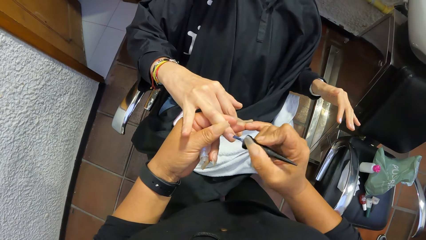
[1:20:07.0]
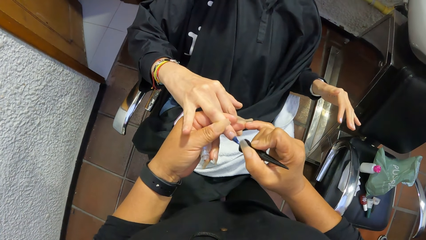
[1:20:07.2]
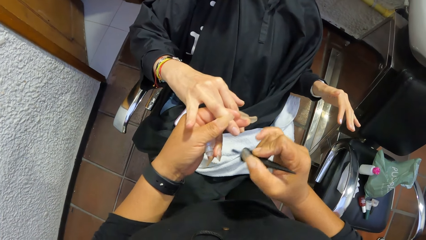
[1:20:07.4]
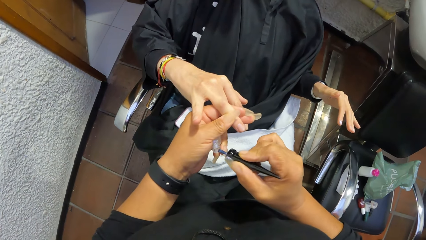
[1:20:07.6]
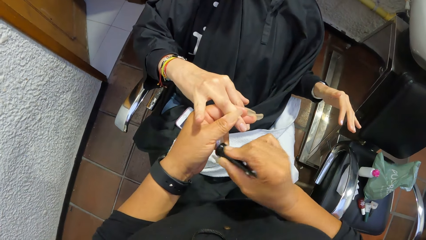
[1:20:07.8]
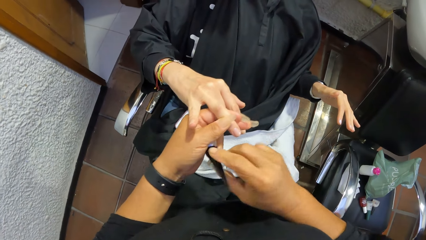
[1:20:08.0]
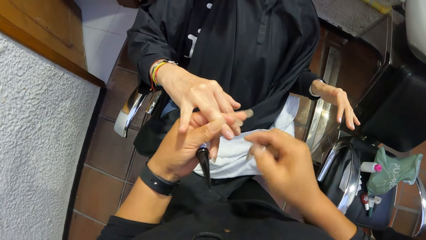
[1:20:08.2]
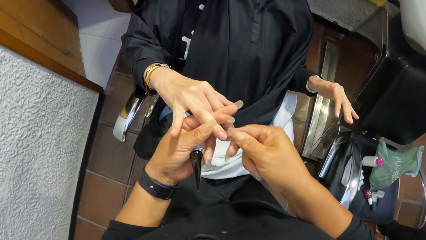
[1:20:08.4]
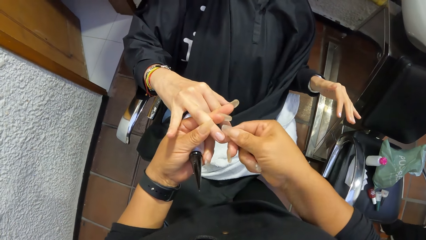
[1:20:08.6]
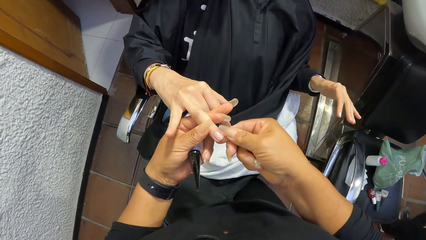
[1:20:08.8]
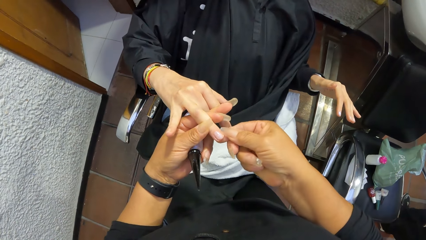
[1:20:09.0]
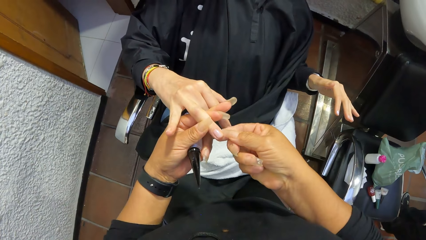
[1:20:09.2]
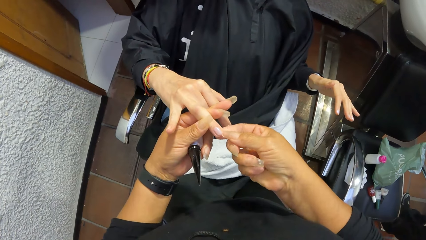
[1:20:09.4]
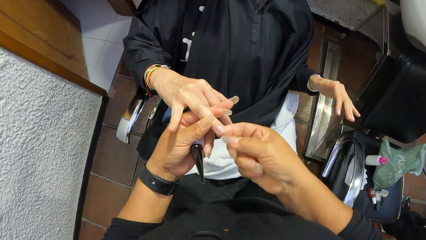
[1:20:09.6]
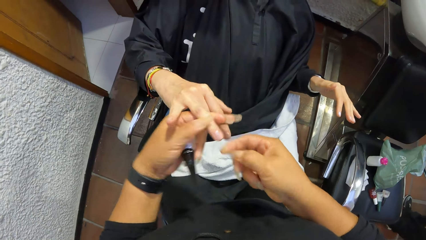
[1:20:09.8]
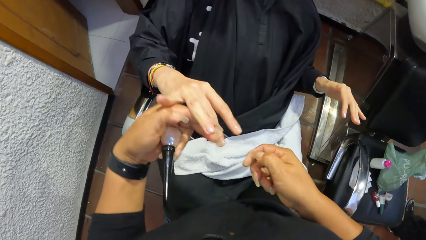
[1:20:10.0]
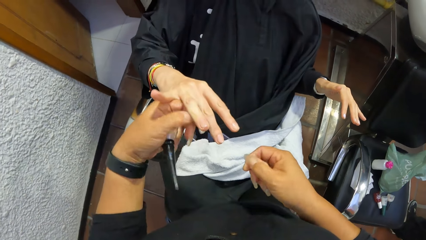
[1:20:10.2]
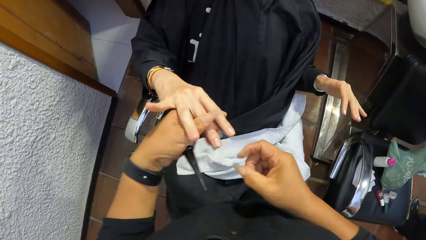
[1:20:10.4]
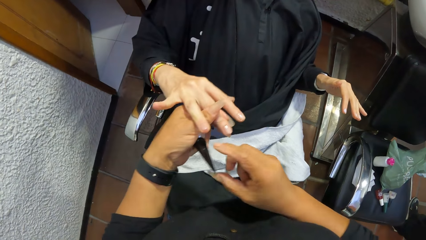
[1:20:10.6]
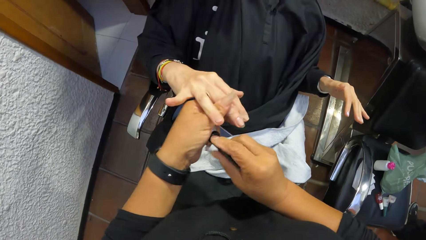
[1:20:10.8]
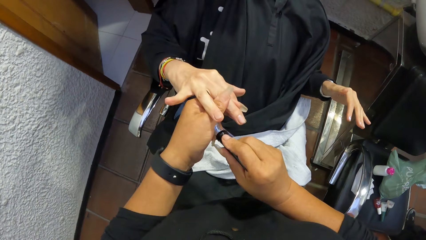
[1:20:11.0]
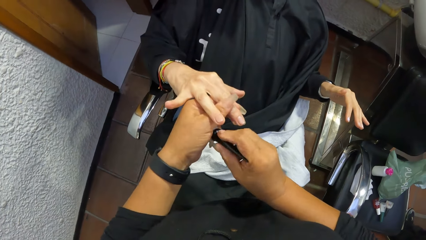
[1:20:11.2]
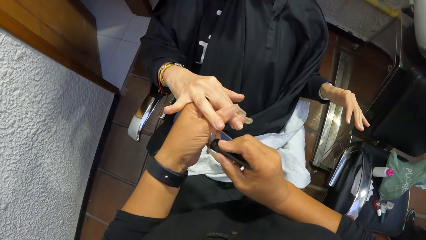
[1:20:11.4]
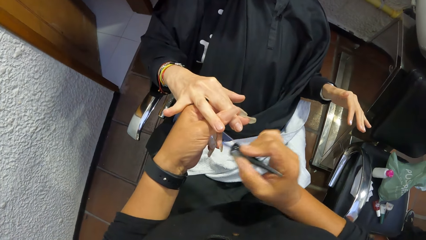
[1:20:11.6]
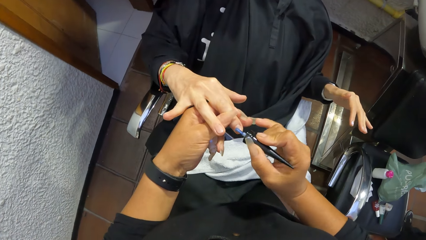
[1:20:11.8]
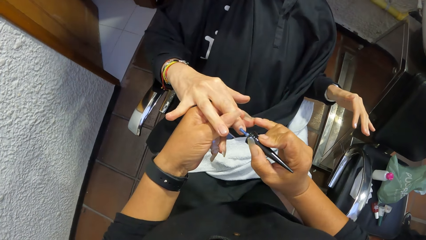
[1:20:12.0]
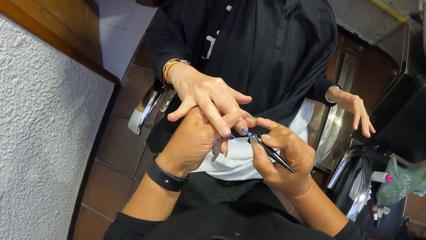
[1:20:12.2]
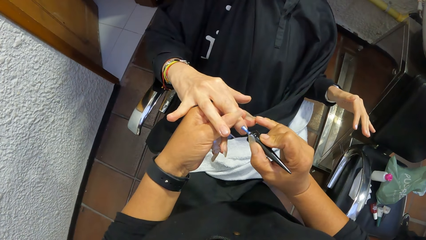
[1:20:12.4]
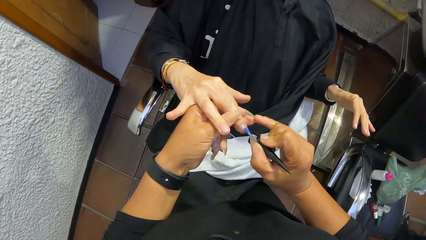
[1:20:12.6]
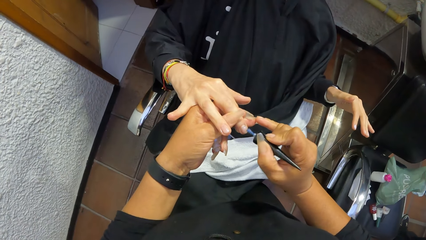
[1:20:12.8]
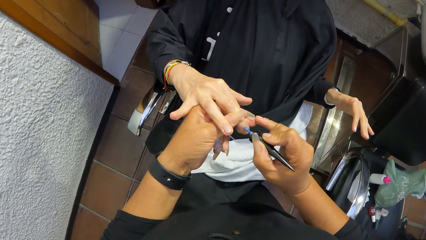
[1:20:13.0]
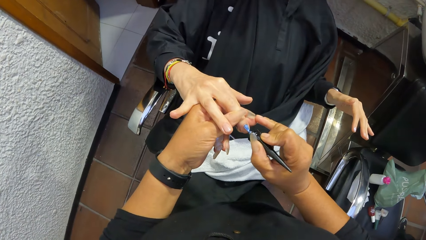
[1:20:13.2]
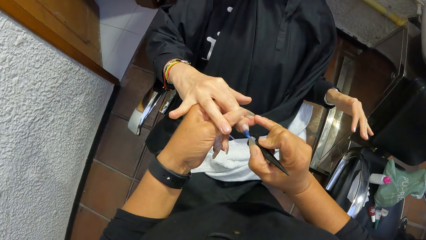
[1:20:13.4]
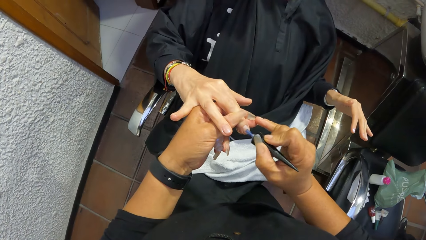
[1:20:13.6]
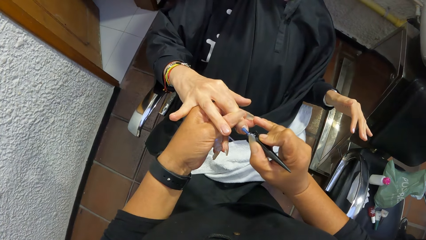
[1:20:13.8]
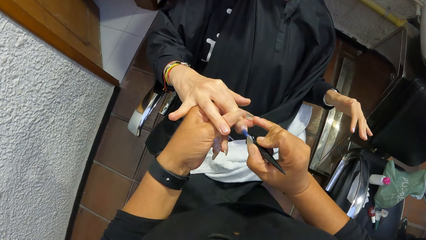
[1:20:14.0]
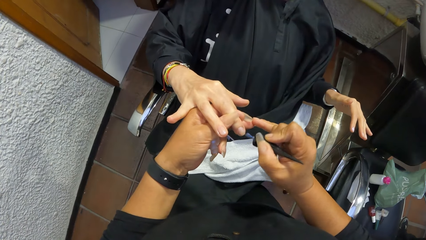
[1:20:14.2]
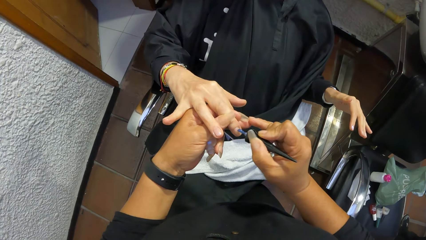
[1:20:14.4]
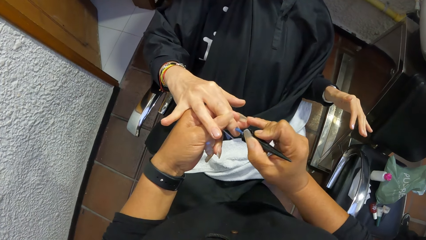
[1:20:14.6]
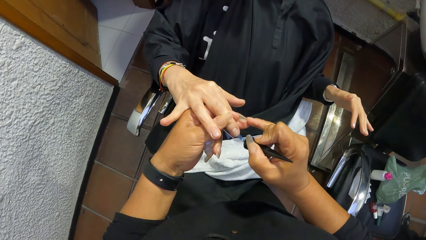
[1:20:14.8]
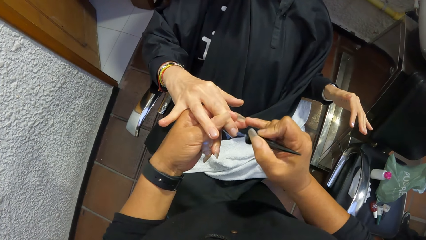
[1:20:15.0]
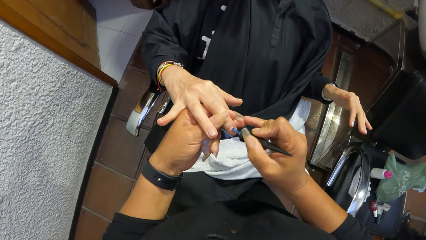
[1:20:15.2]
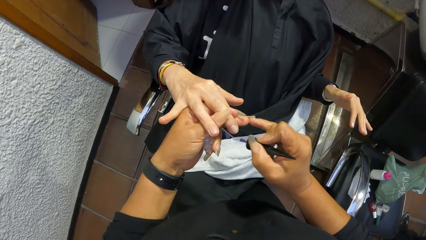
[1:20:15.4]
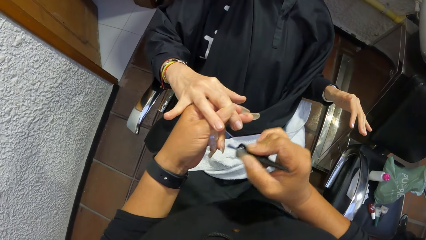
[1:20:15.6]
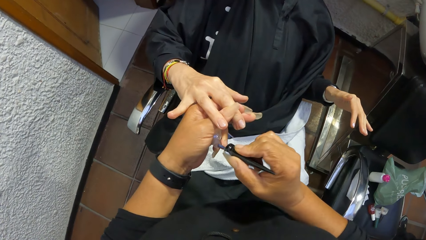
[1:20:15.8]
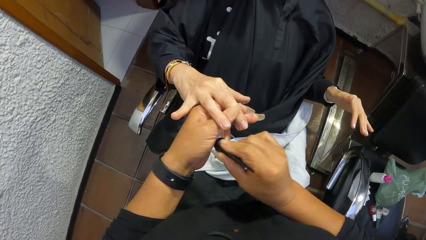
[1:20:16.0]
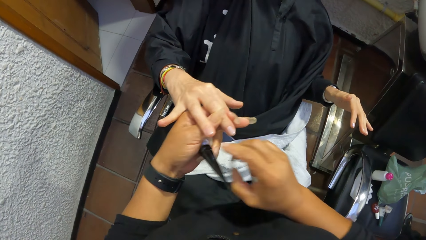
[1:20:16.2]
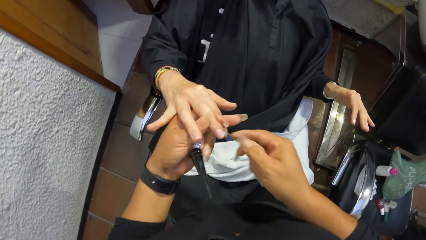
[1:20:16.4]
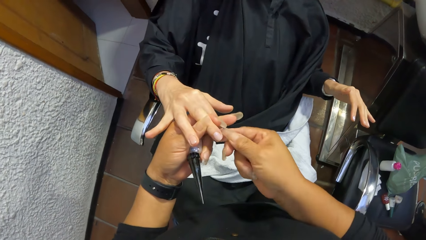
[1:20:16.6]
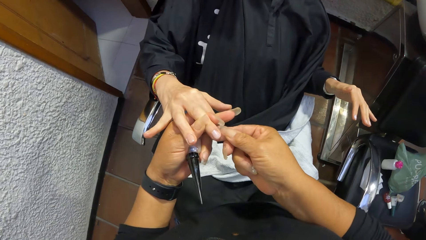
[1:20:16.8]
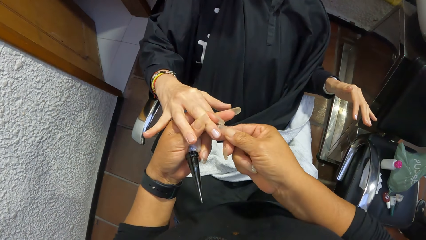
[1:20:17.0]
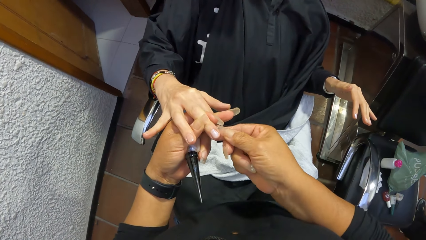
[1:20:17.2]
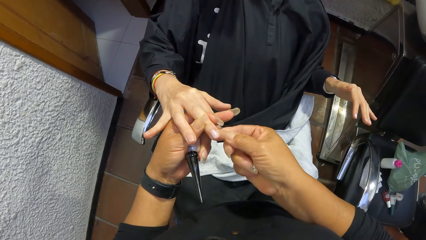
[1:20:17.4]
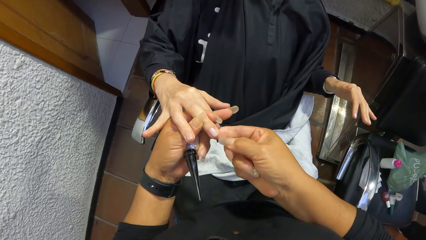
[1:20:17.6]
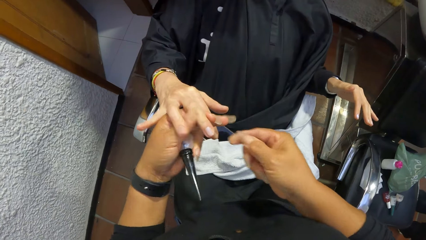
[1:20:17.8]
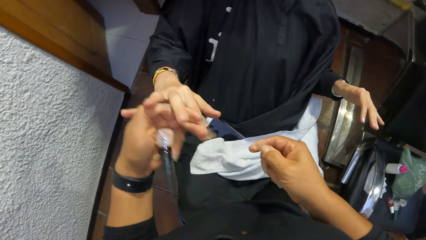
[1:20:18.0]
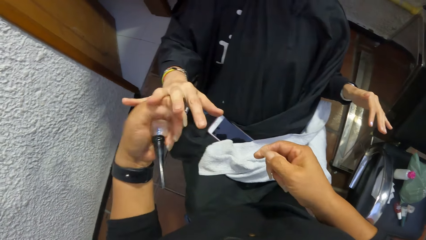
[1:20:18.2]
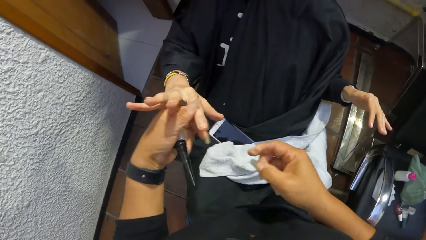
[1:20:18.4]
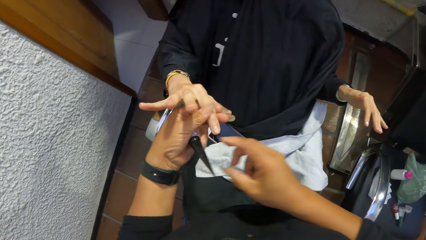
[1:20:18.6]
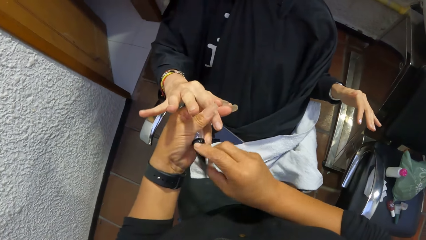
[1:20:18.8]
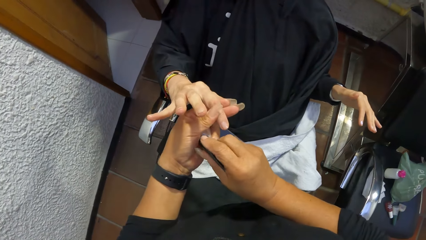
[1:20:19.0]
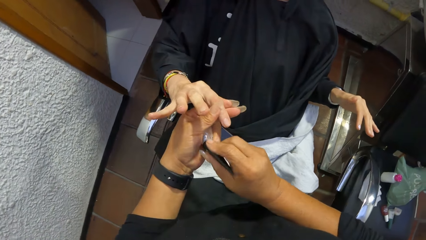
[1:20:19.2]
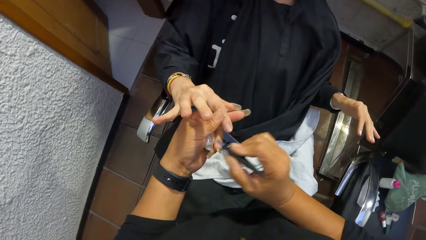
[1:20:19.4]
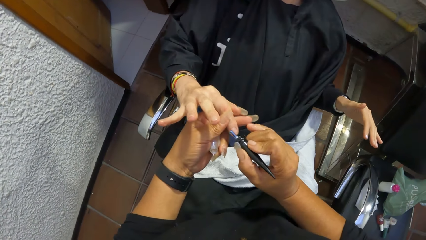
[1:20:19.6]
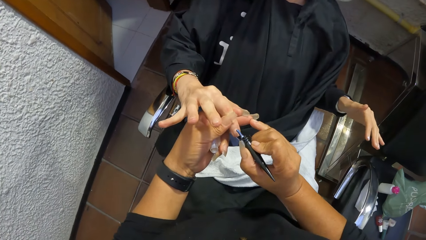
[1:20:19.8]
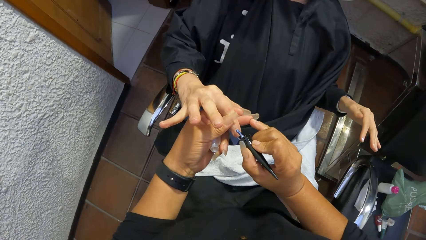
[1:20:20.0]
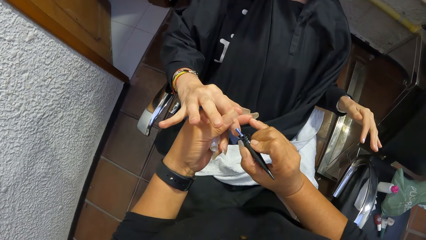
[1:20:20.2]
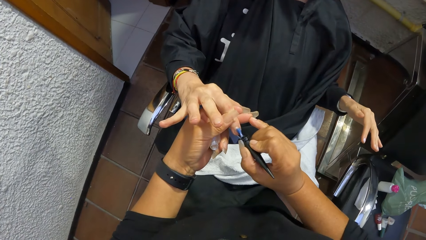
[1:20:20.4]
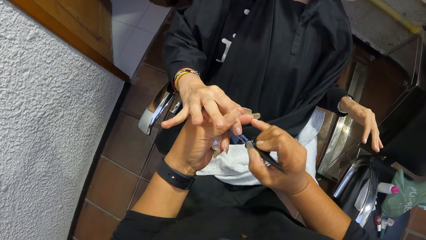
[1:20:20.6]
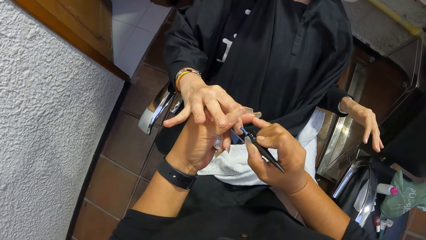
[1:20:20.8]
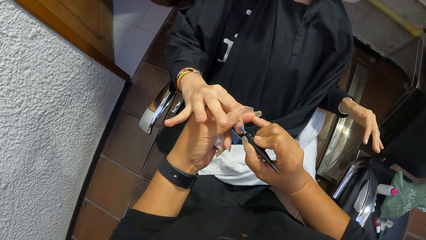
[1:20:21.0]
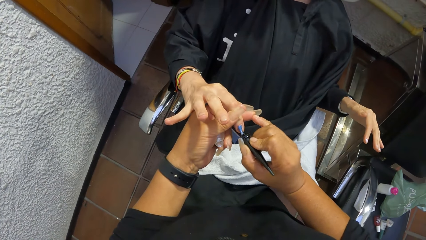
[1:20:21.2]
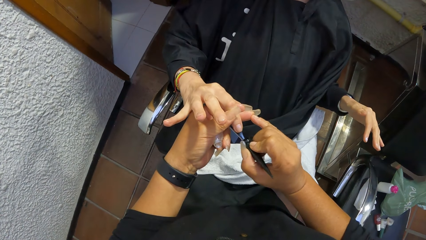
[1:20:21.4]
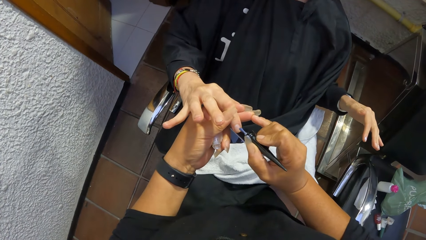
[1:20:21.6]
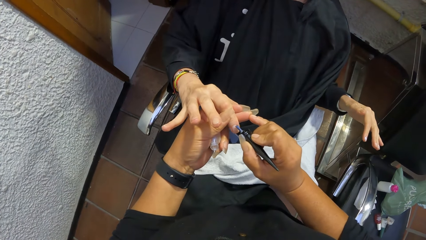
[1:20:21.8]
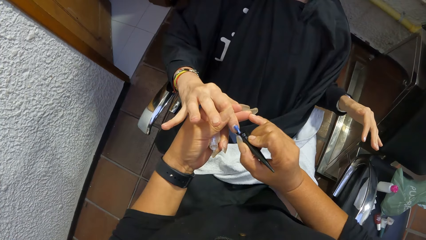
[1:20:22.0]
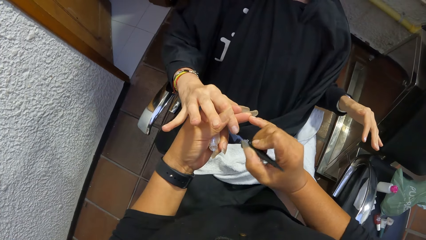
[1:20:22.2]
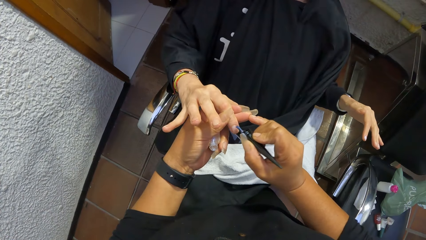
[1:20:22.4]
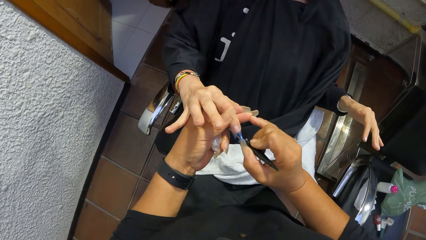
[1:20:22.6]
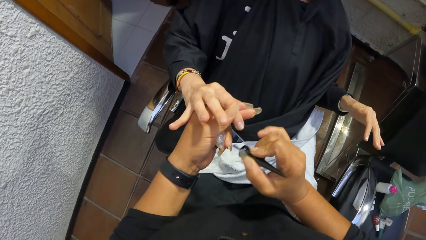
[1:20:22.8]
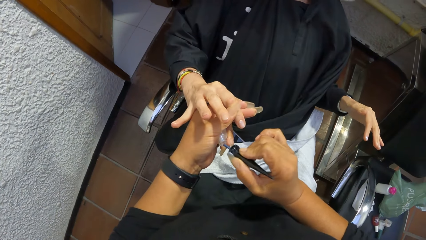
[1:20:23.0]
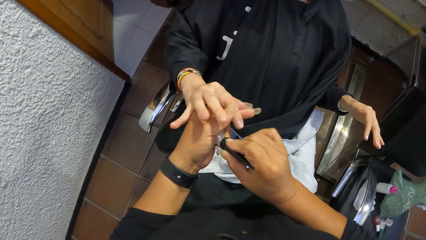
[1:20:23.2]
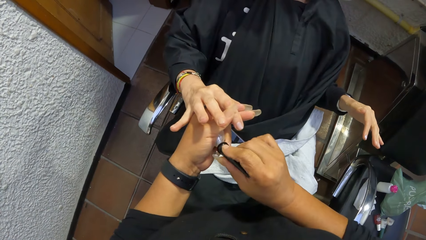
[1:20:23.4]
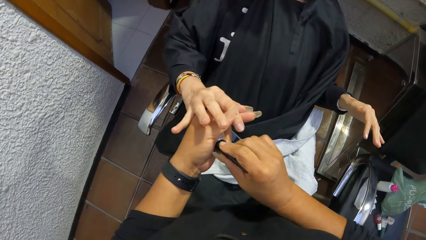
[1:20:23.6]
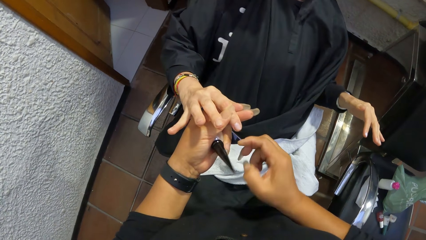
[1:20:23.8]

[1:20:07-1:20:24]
The camera wearer drops the nail polish brush into the bottle of nail polish with her right hand. She cleans the finger with her right hand. She holds a finger with her left hand. She picks the nail polish brush from the bottle of nail polish with her right hand. She paints the finger nail with the nail polish brush with her right hand. She drops the nail polish brush into the bottle of nail polish with her right hand. She cleans the finger with her right hand. She holds a finger with her left hand. She picks the nail polish brush from the bottle of nail polish with her right hand. She paints the finger nail with the nail polish brush with her right hand.
